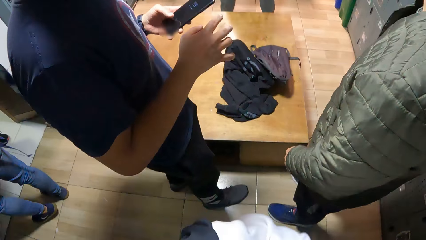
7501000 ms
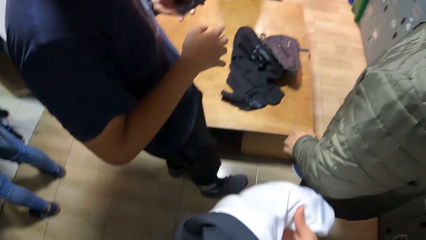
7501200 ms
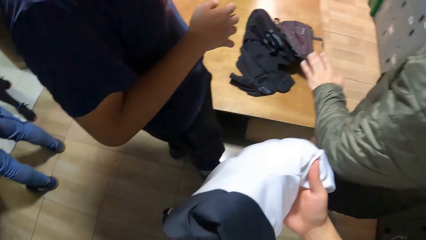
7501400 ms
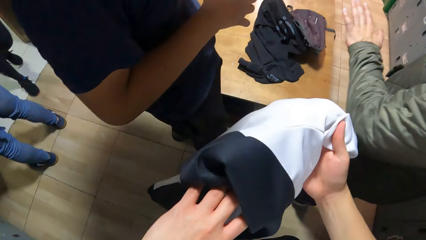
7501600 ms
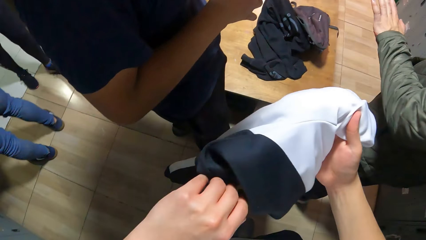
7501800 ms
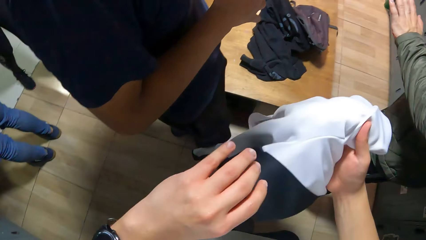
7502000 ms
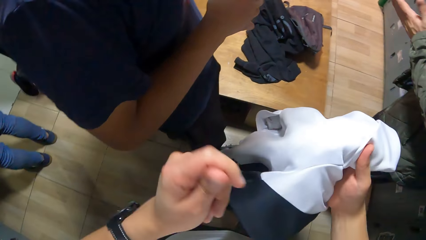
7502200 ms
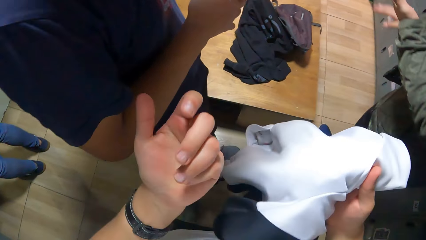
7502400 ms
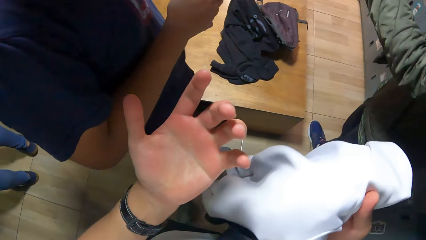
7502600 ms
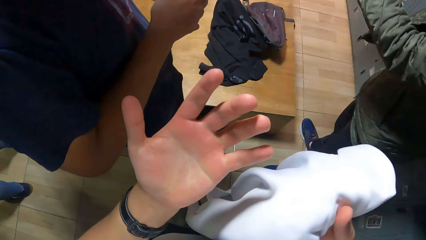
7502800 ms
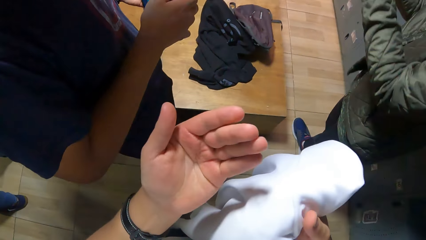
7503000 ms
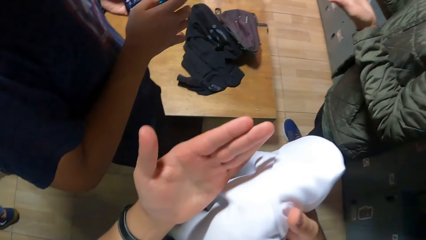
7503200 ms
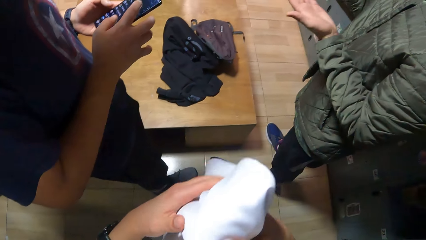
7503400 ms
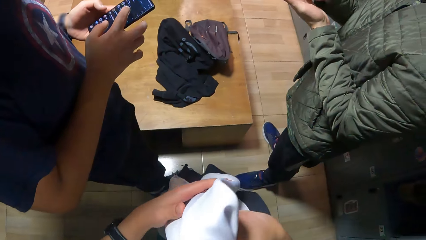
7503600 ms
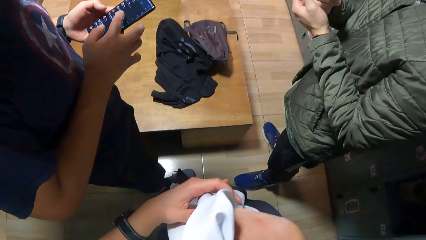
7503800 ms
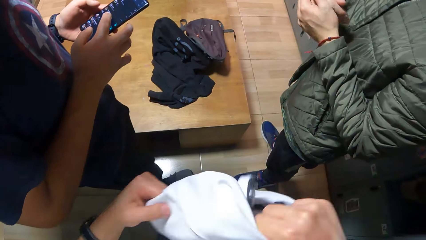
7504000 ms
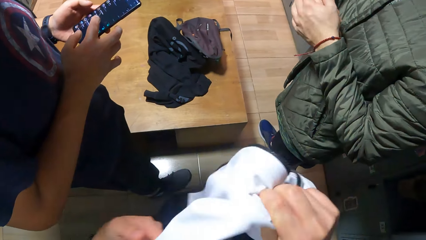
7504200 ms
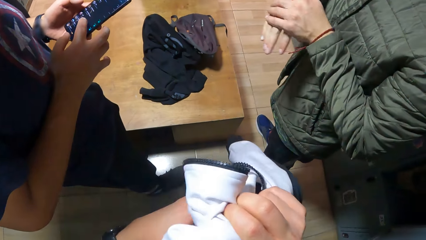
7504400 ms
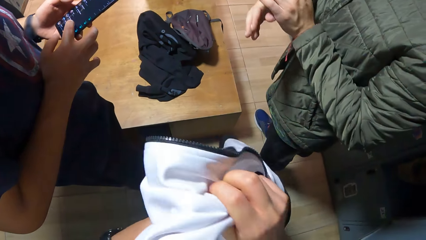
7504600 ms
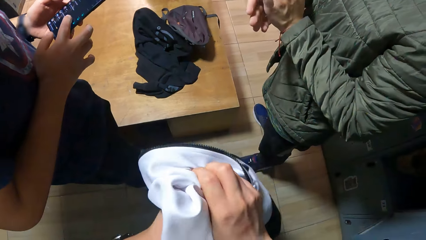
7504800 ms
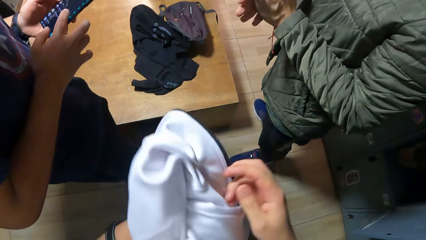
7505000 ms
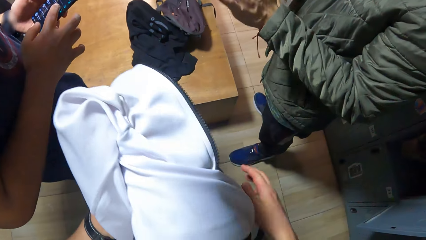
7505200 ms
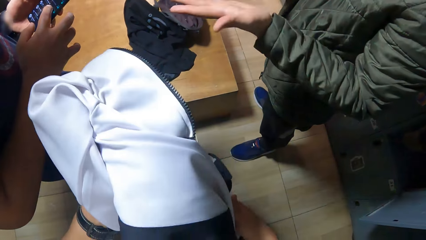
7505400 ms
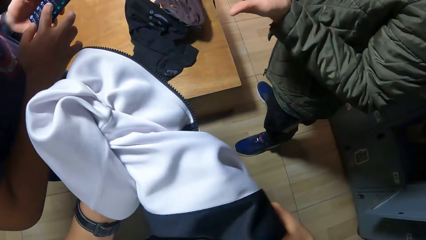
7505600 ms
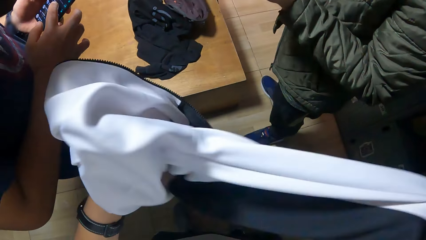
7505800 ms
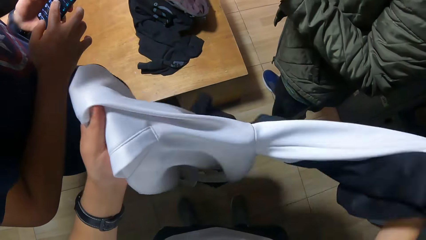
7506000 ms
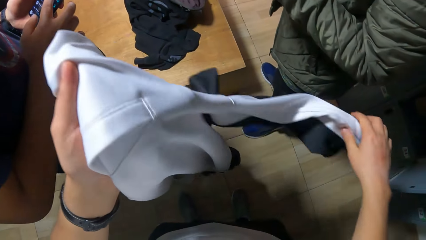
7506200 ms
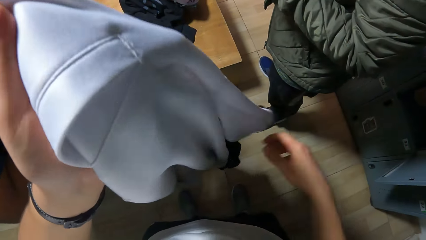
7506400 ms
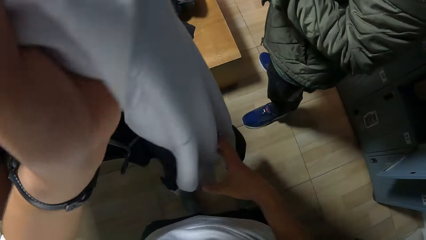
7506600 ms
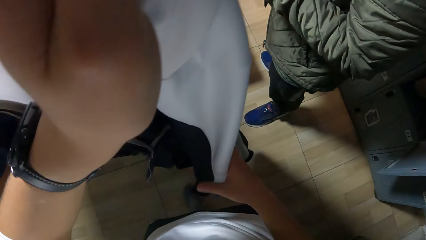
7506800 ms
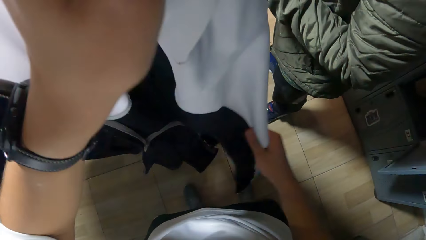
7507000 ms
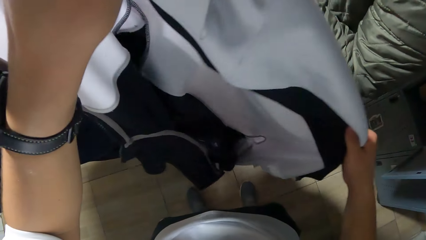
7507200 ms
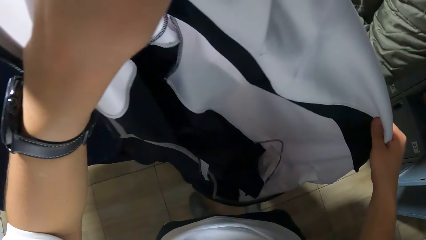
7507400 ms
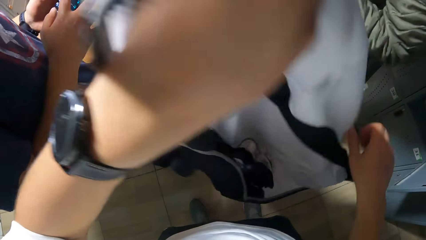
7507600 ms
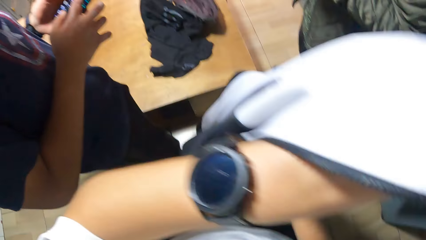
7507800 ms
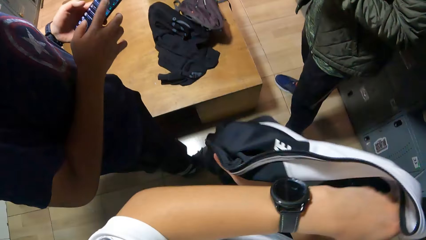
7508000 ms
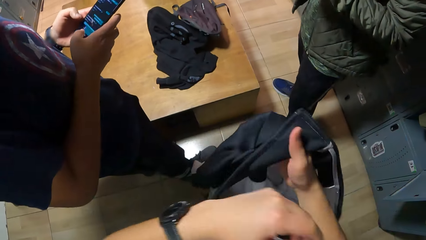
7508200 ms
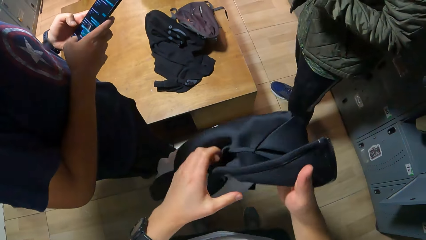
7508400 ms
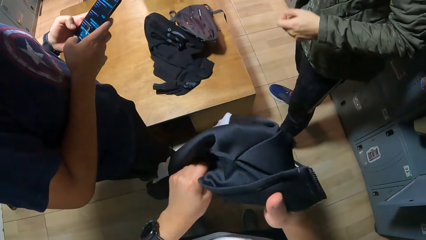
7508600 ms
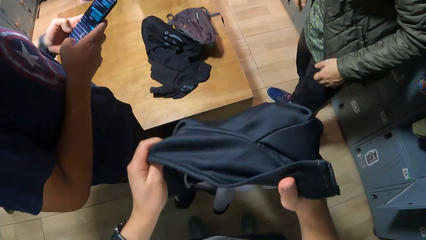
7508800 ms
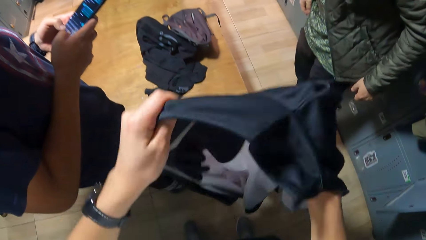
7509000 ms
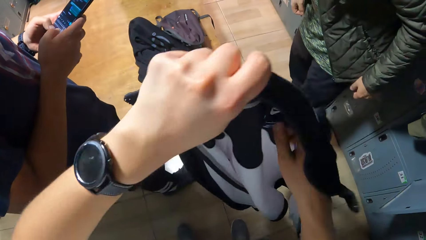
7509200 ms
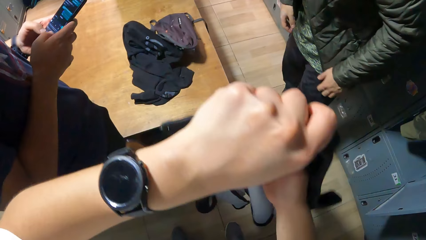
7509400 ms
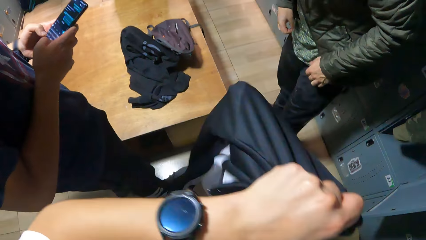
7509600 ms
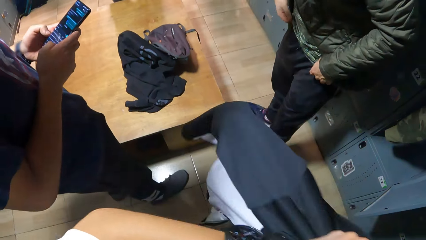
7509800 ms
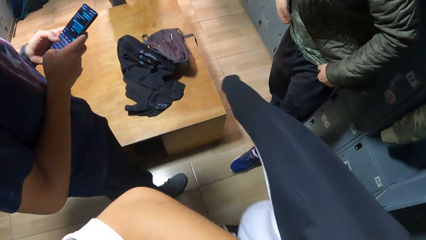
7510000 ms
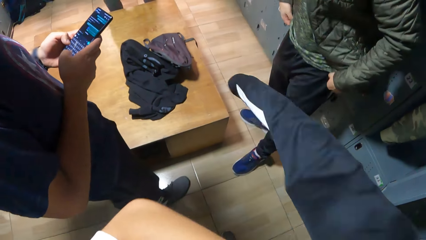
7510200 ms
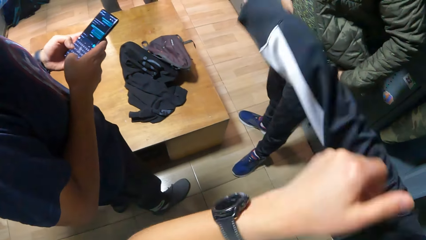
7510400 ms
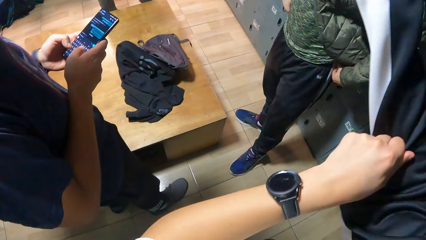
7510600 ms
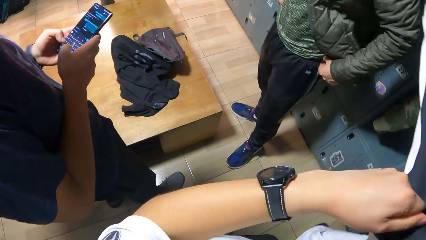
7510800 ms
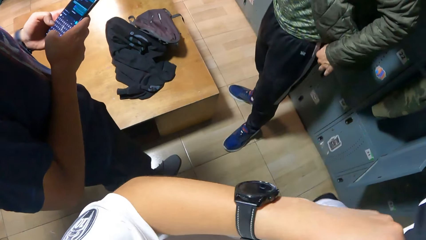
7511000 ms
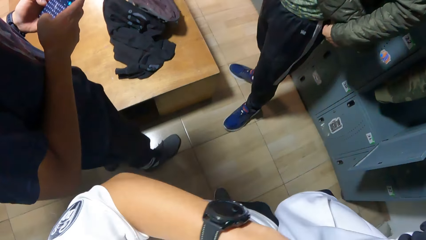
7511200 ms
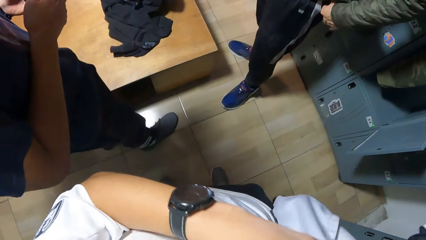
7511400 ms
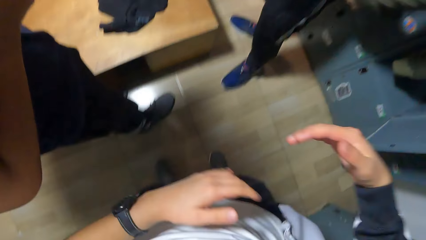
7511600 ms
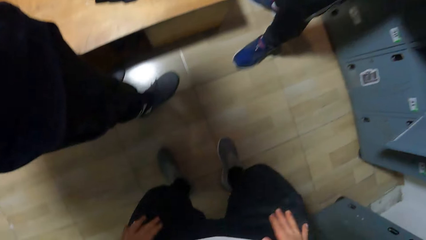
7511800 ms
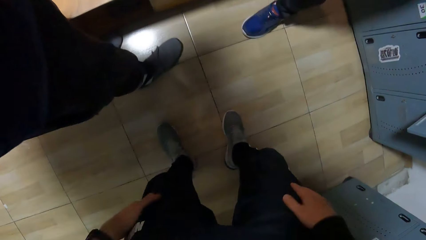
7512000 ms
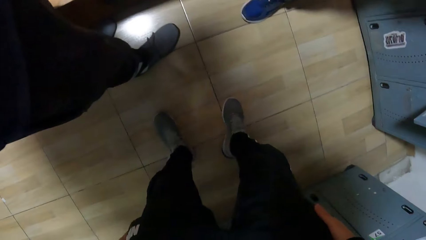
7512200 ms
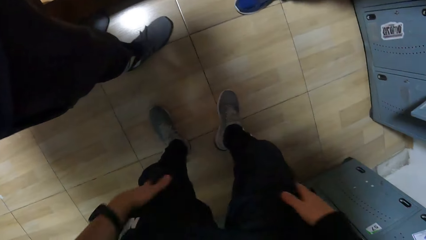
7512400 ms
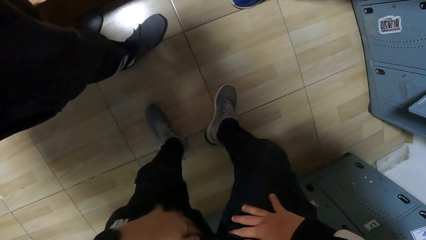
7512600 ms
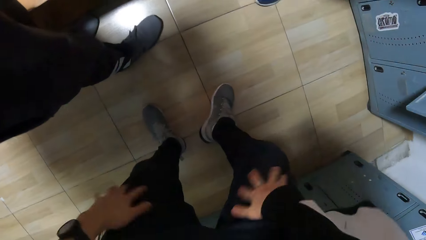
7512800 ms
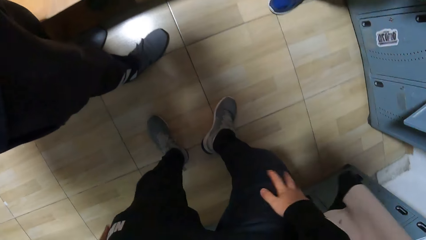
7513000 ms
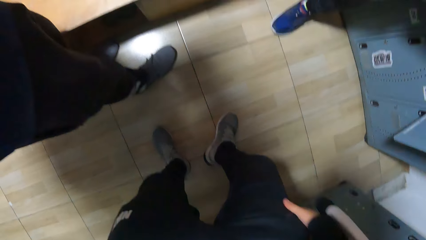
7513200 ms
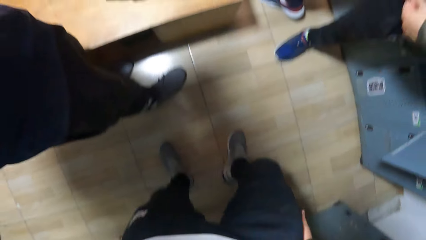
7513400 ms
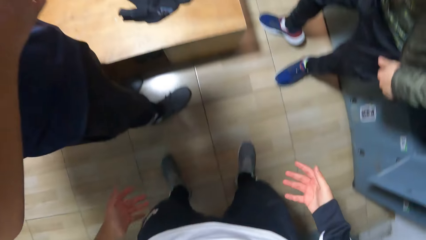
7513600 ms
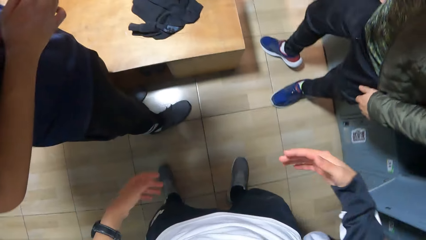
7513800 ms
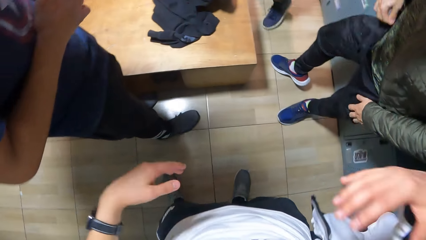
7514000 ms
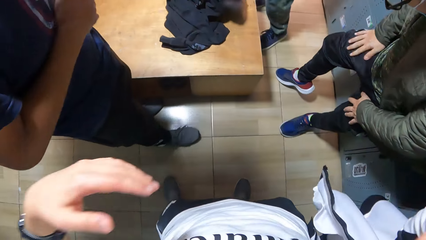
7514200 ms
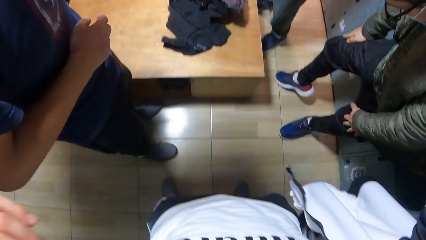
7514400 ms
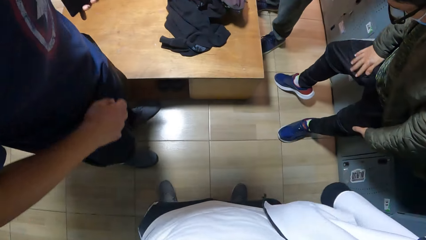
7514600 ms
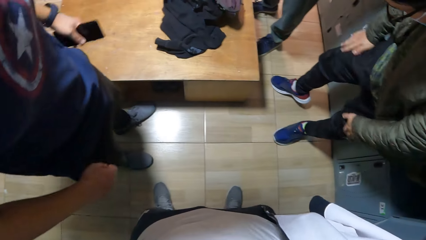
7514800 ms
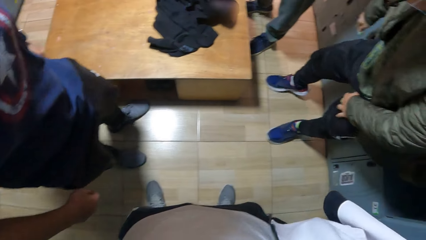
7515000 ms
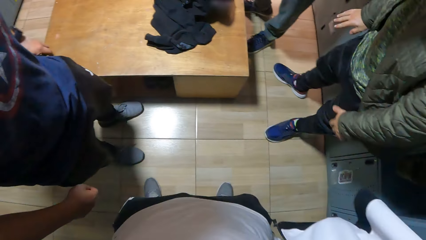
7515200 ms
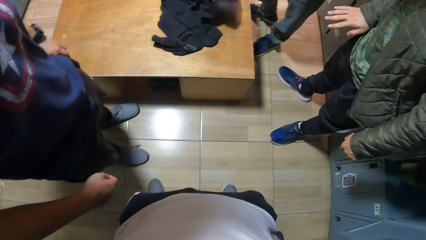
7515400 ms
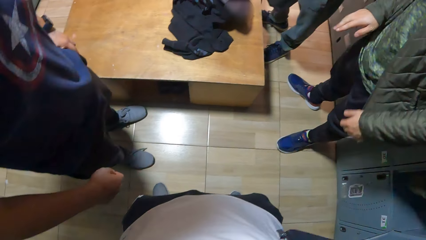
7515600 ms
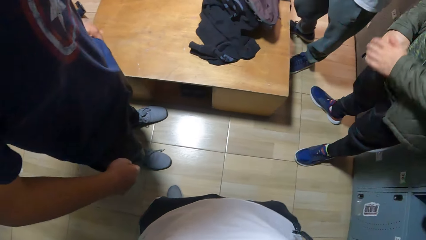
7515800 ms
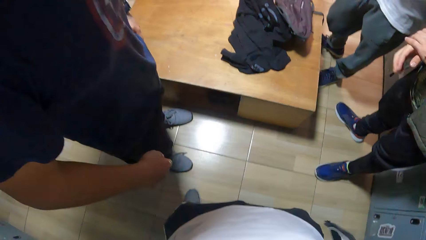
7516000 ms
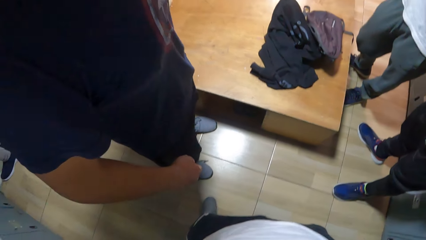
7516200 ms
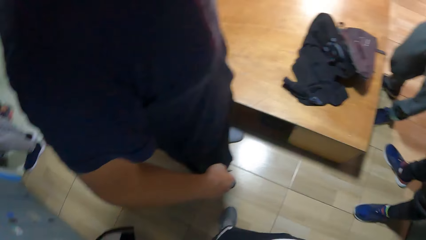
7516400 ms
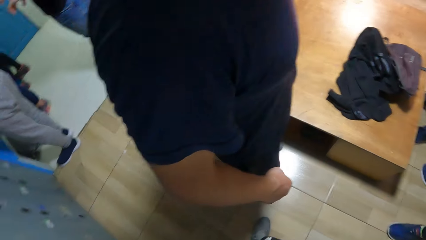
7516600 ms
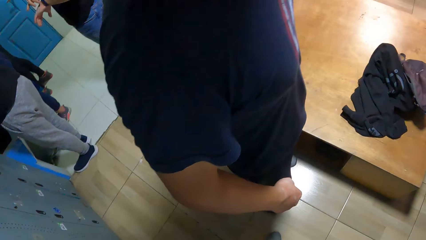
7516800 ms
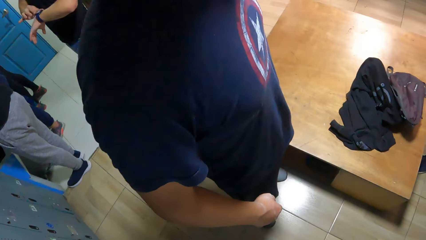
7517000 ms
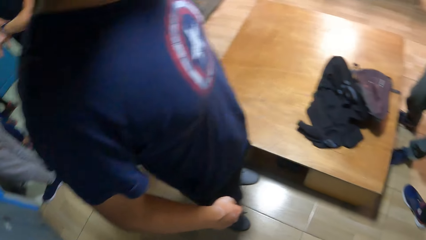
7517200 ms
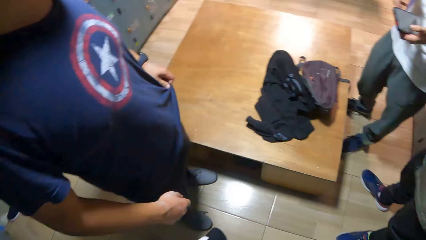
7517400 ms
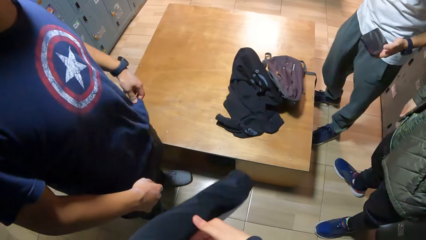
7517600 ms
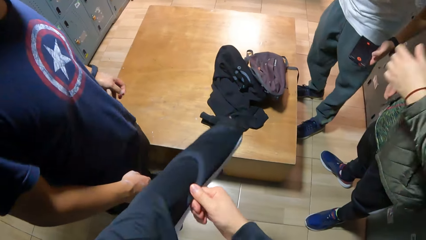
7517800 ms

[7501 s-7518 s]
The camera wearer interacts with a man and another man. He adjusts the clothes. The first man operates a phone with both hands. The camera wearer wears the jacket in his right hand. He rubs both hands on his trousers. The other man rubs his right hand on his trousers. The first man puts the phone in his left hand into his left side pocket.
